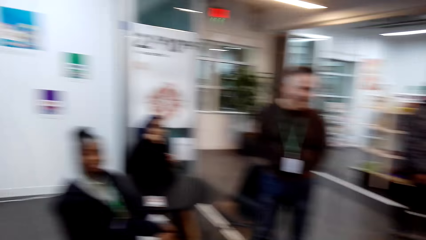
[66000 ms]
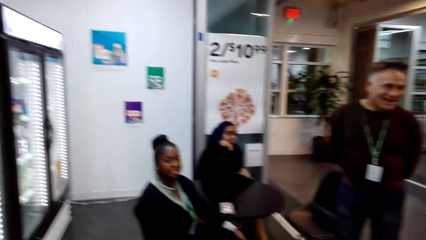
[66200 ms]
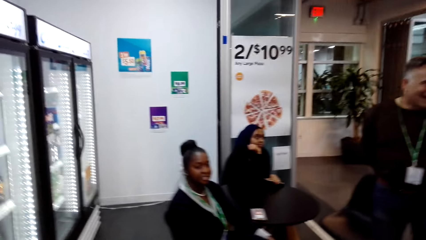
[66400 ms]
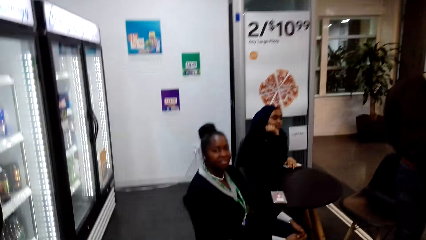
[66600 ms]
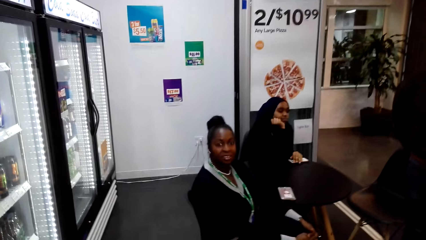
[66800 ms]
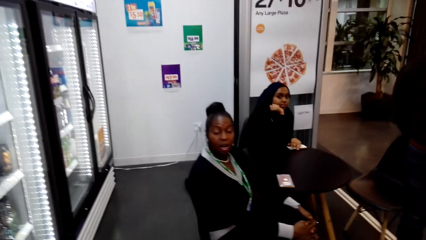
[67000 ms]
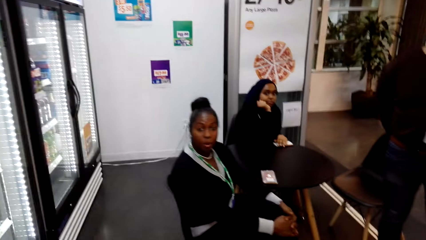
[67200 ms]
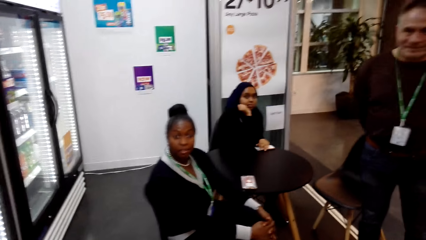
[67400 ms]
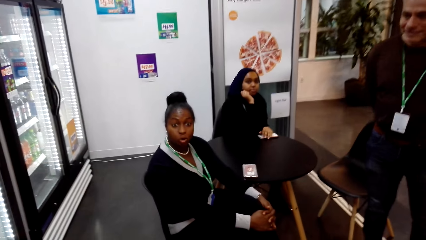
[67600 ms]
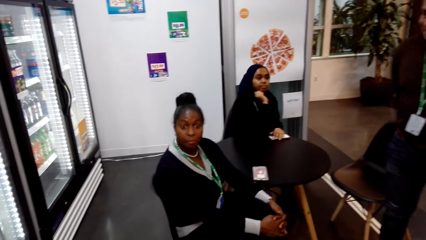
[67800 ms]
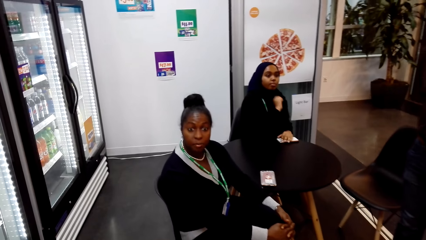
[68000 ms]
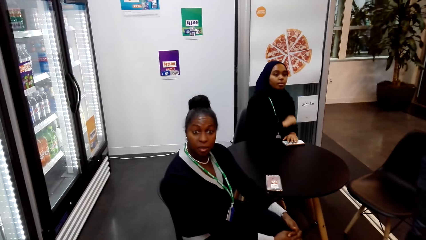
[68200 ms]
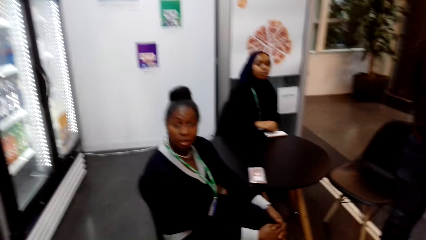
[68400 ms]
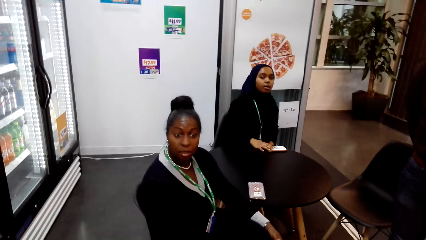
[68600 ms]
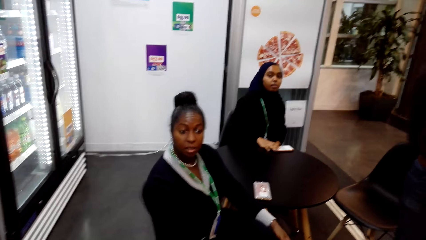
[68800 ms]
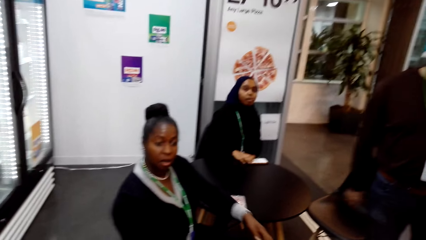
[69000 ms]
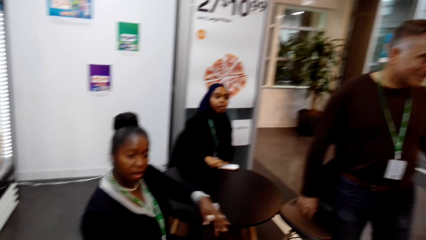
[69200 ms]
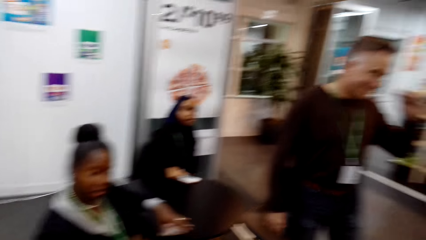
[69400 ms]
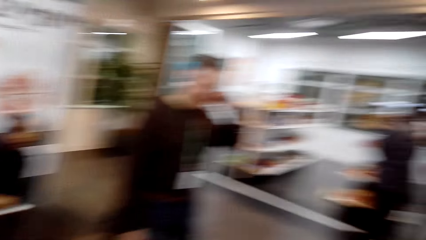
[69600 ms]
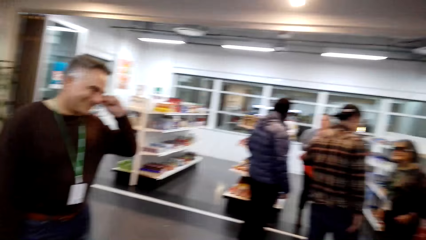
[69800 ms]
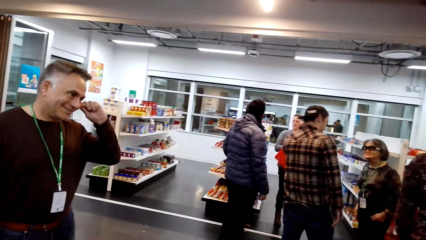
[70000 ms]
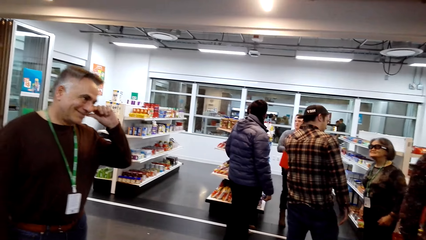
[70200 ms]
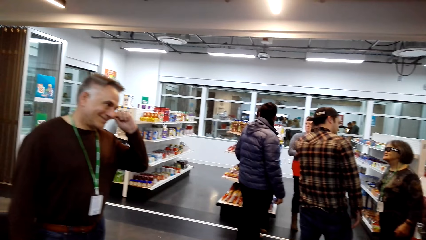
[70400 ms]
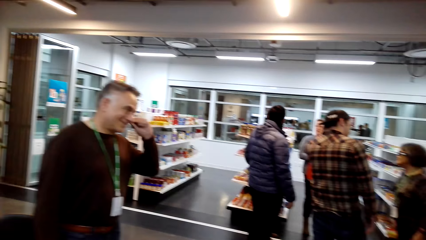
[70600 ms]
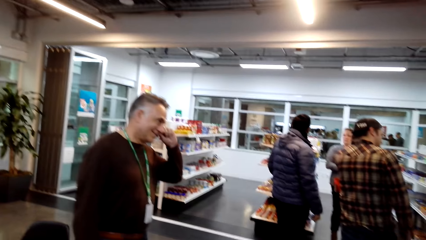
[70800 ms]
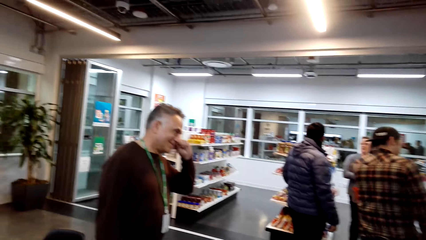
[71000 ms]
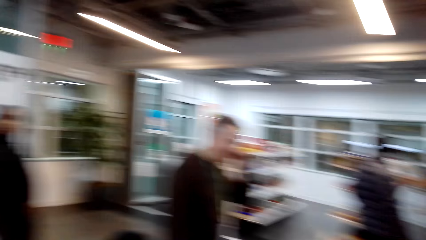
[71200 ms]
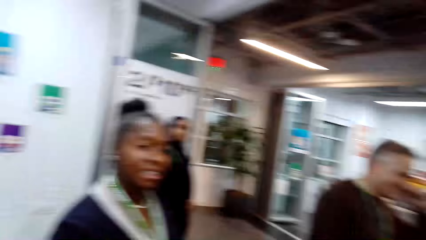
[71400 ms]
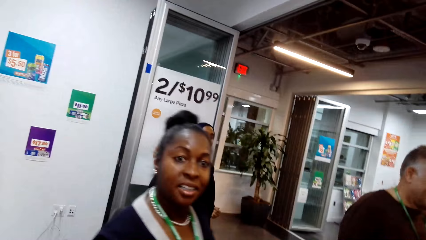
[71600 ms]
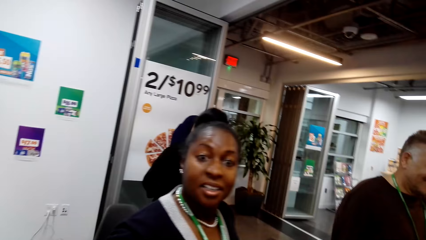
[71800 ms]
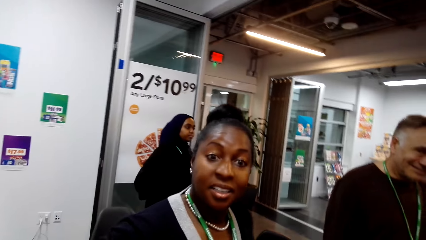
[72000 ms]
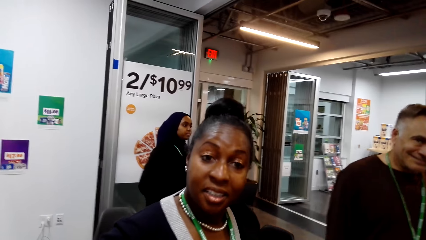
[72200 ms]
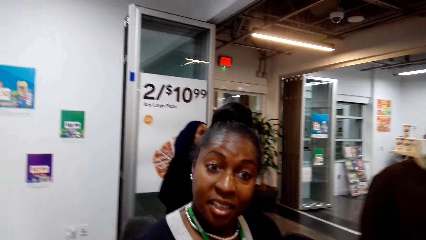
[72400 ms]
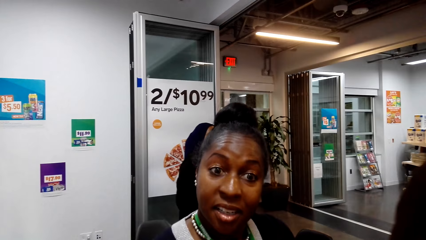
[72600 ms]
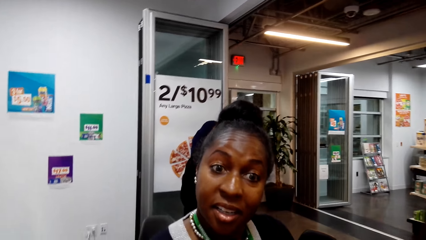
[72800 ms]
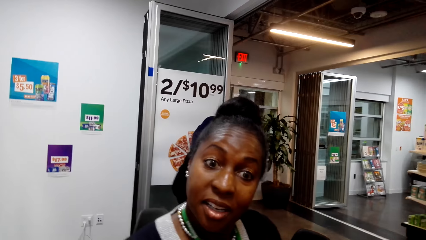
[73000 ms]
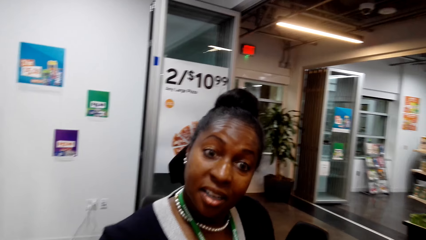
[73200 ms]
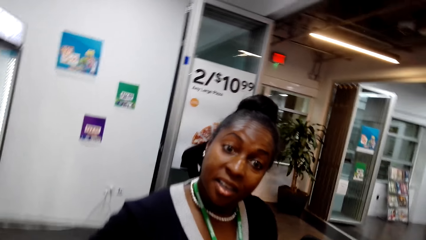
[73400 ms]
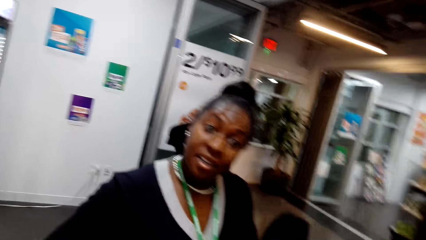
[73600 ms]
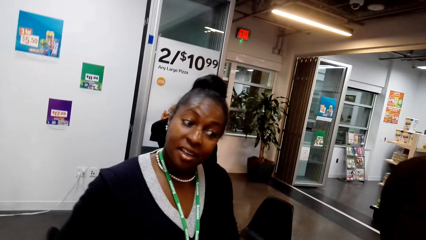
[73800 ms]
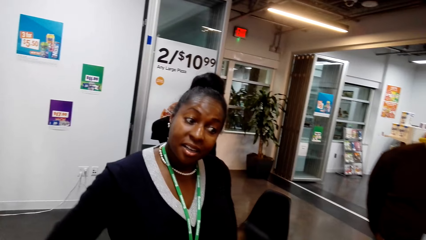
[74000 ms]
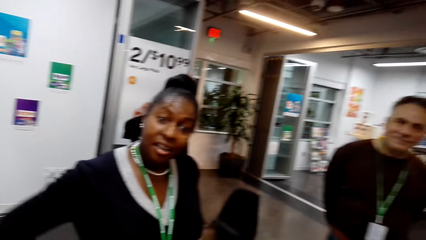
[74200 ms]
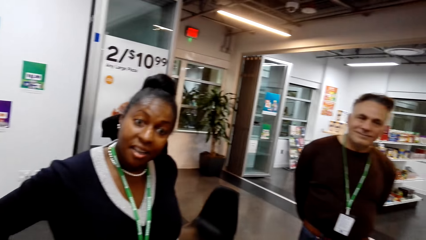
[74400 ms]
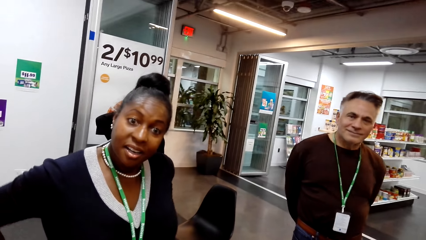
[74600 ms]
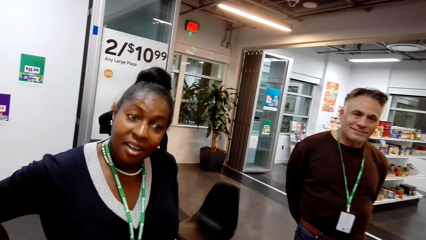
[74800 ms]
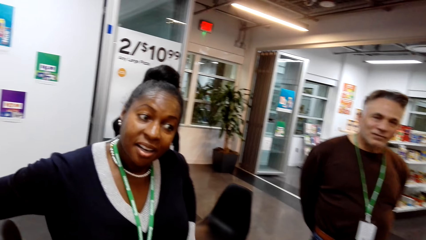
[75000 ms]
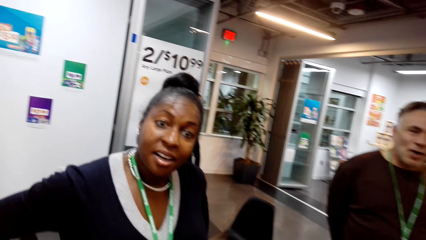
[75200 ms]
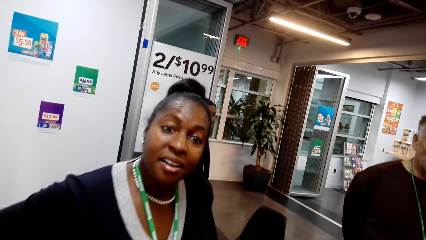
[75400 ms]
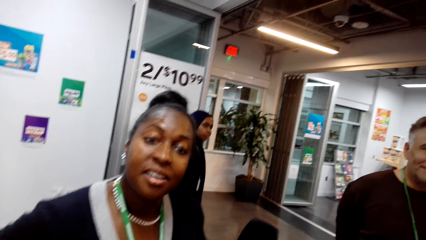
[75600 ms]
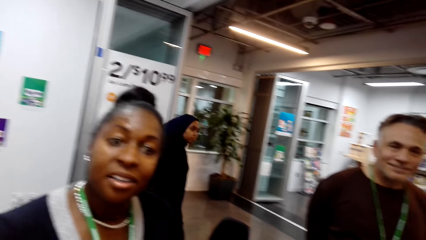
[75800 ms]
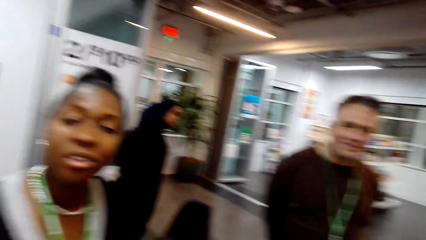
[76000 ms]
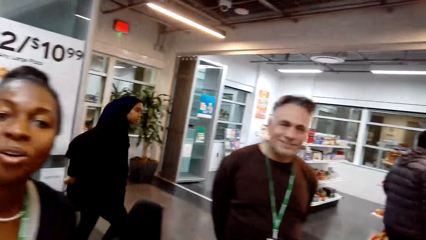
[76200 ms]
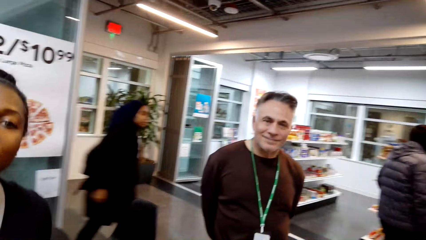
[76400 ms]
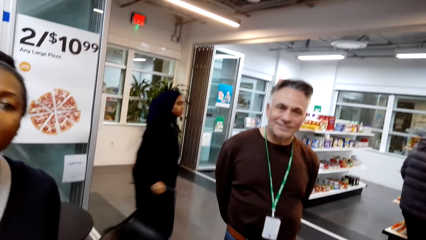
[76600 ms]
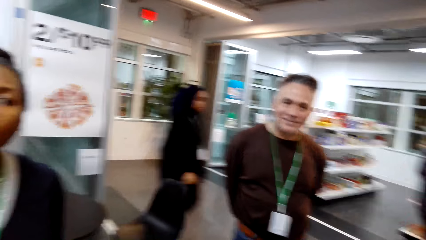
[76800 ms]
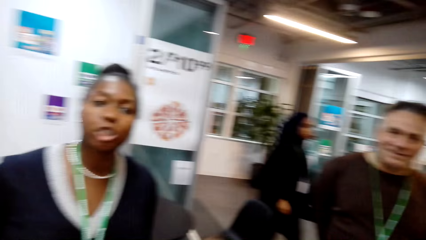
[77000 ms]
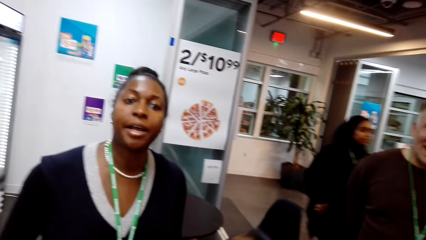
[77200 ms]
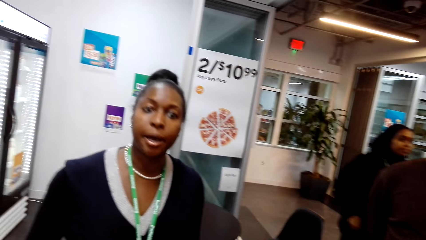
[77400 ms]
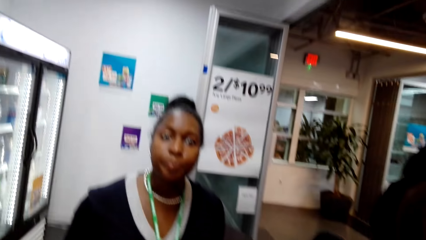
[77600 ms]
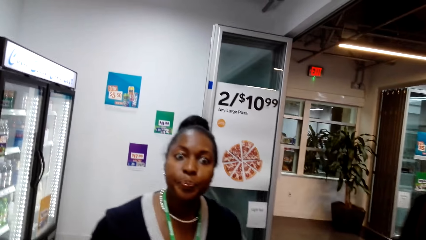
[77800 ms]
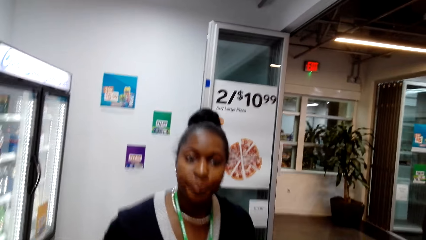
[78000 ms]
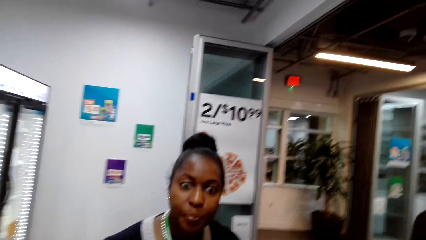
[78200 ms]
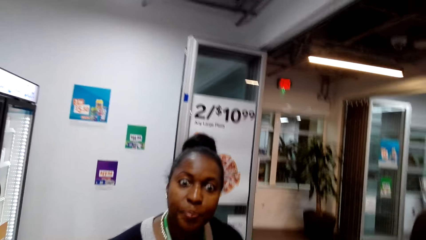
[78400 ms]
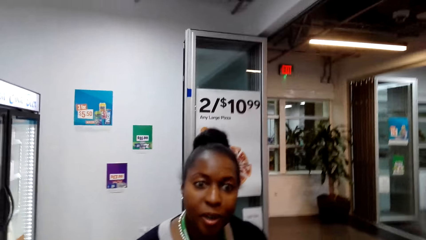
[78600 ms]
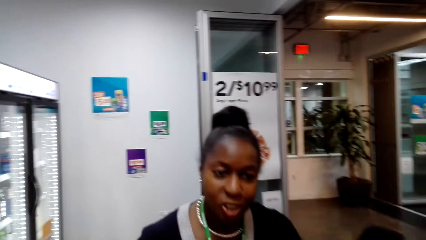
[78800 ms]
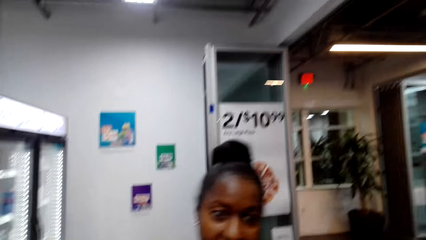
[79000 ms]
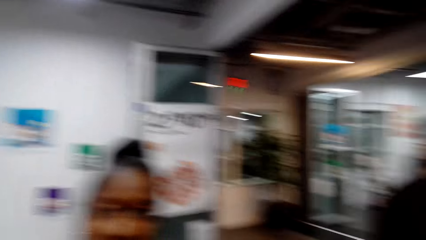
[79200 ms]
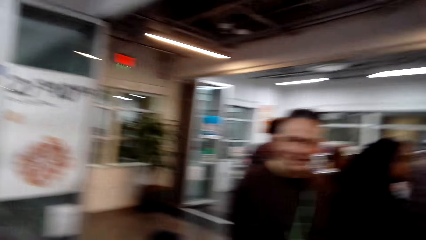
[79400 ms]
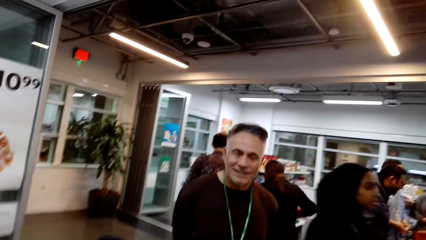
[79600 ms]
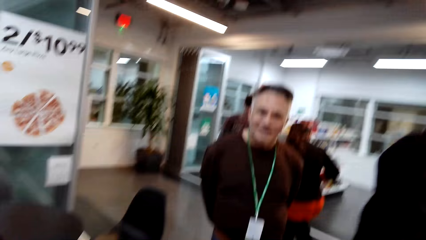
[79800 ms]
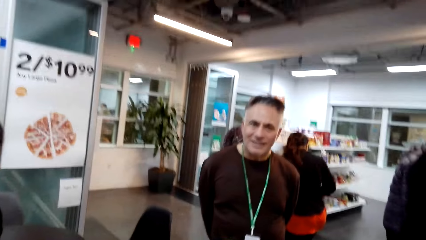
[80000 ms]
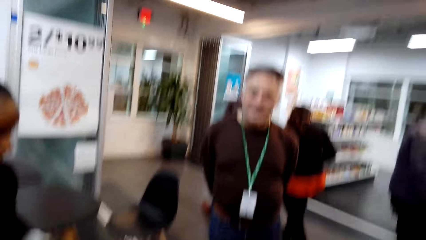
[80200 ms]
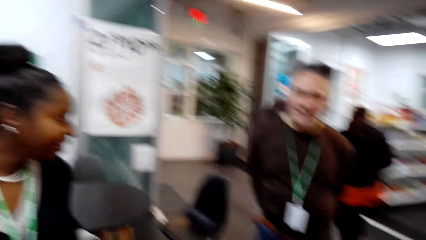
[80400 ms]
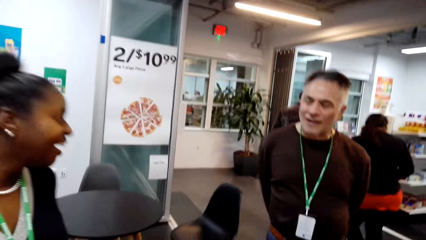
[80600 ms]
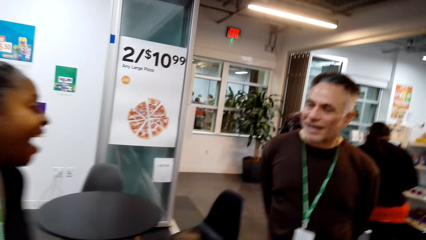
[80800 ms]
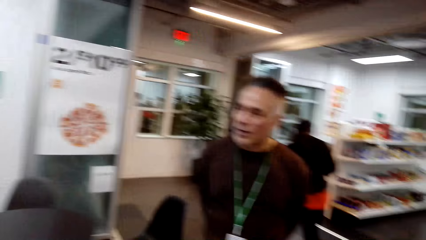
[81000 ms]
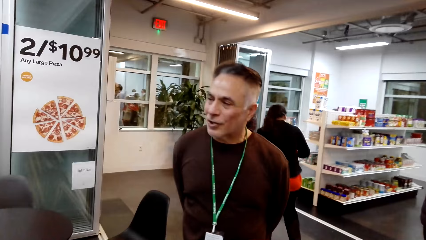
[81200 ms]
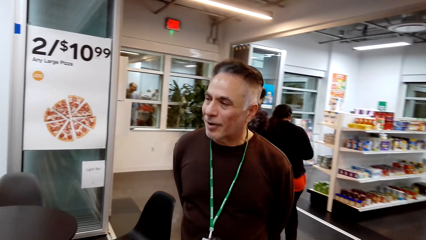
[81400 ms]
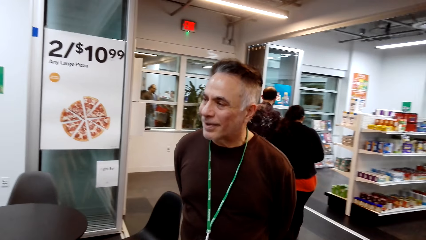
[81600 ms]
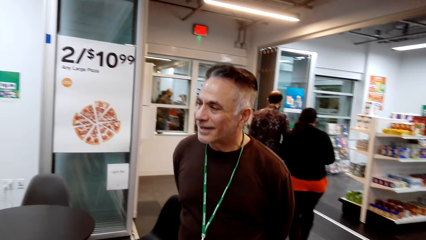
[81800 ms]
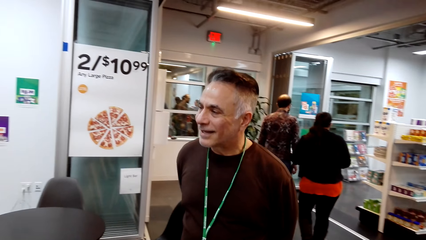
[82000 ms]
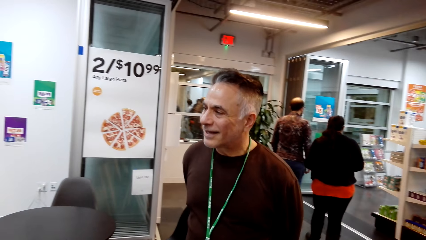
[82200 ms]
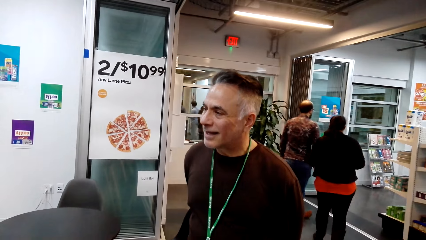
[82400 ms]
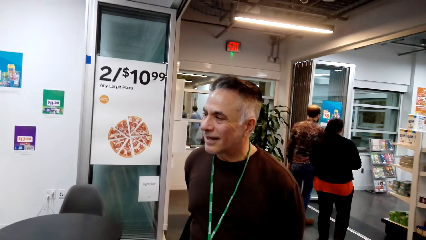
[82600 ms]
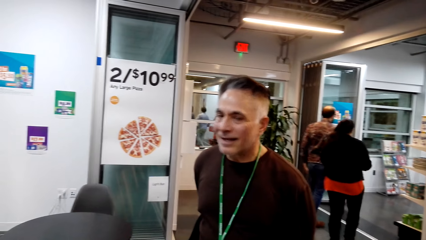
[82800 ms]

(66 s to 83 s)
The camera wearer talks to a woman in the store. They sit on the chair in the store. They look around the shops. They dialogue with the woman.
